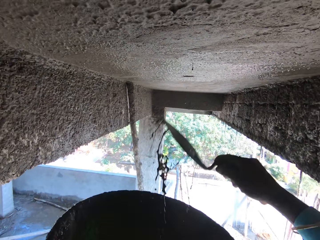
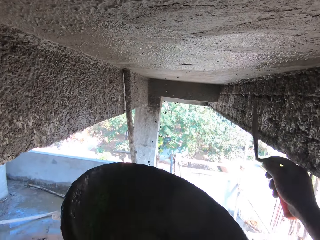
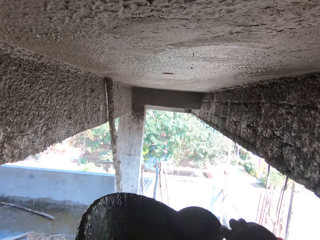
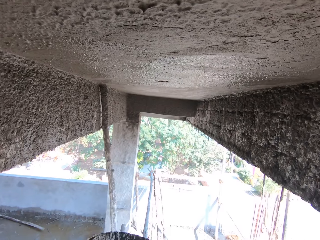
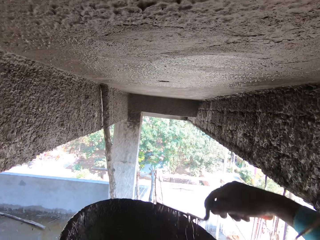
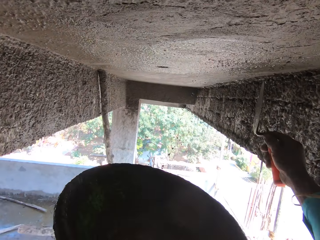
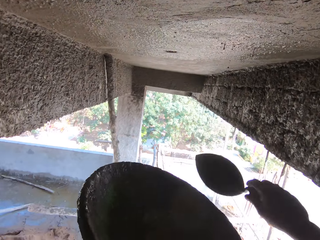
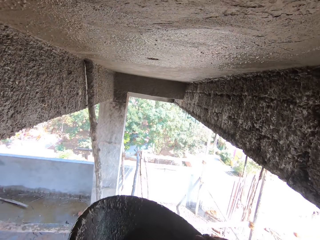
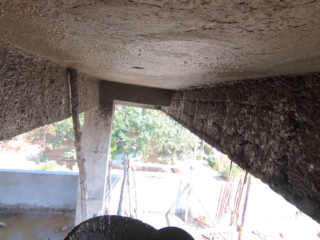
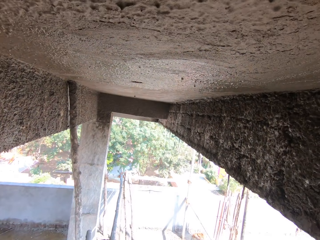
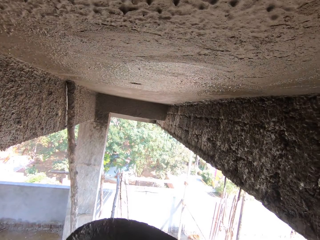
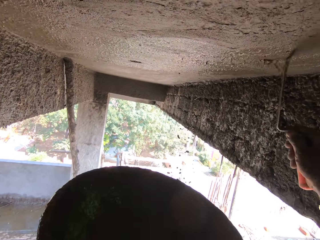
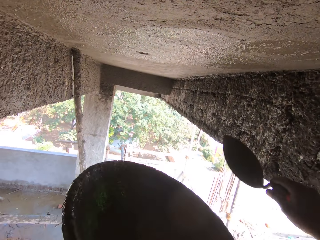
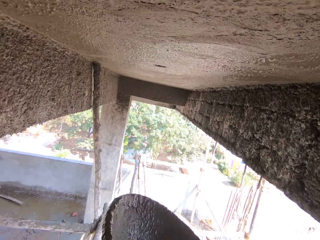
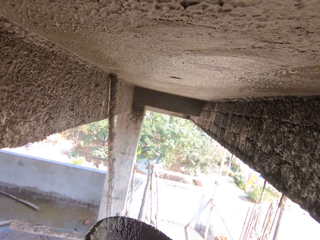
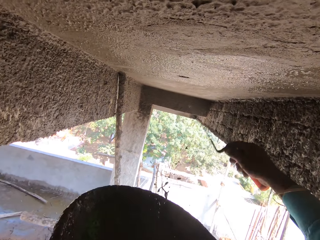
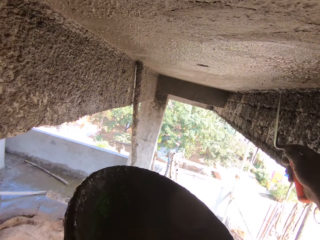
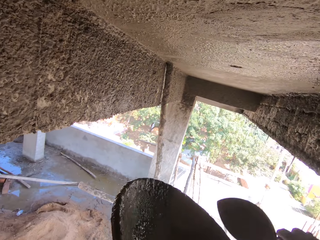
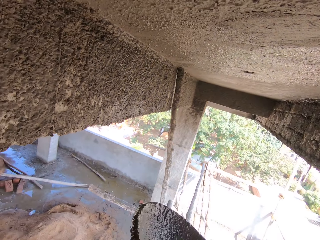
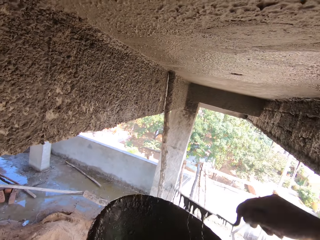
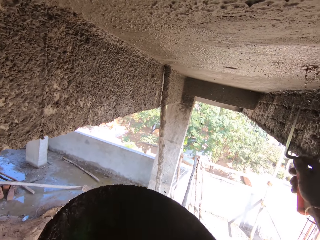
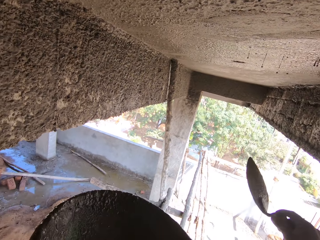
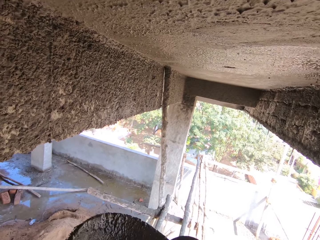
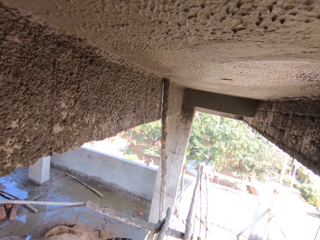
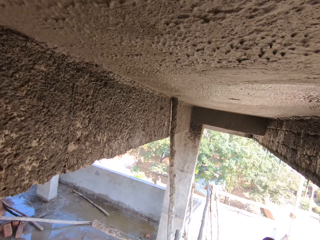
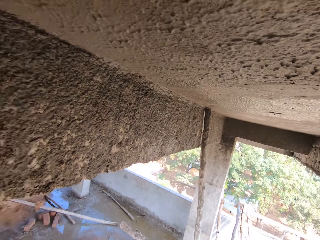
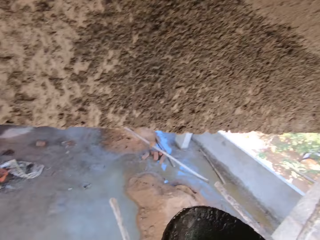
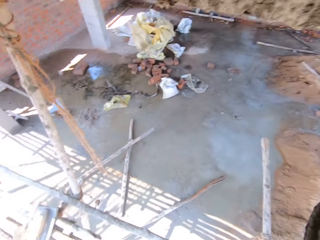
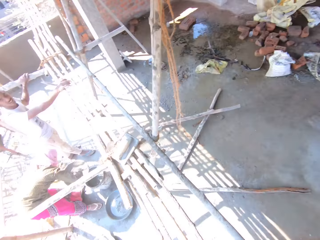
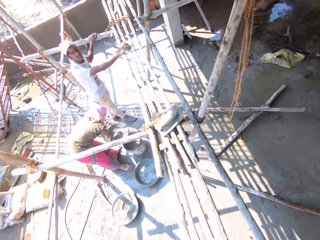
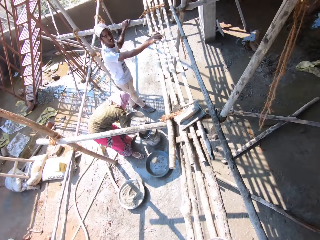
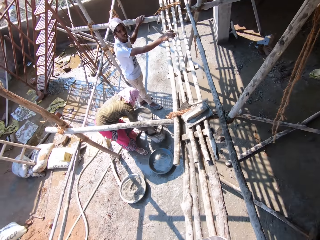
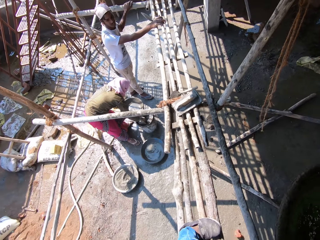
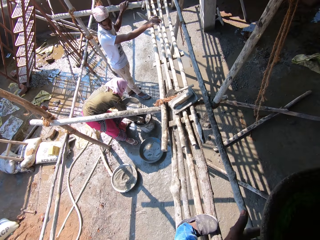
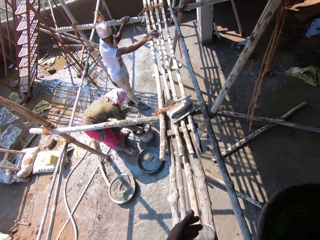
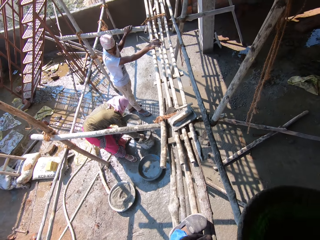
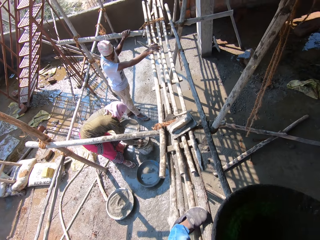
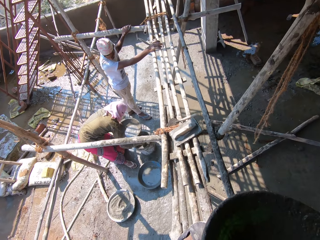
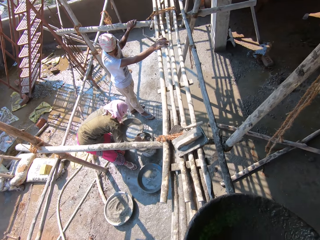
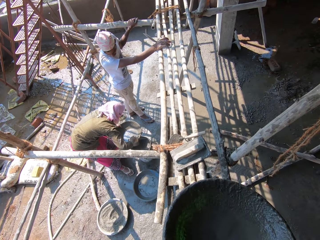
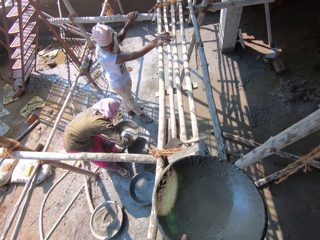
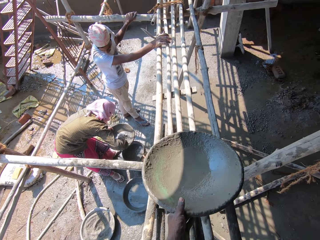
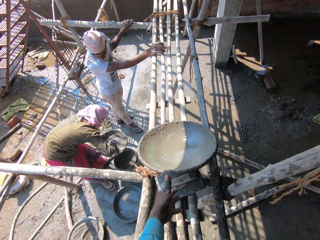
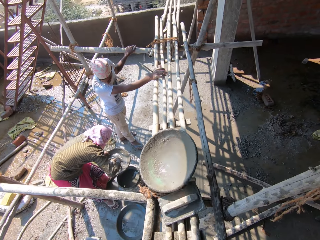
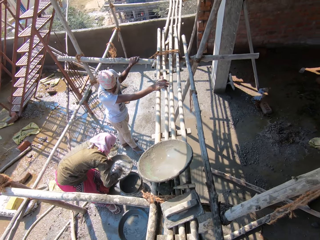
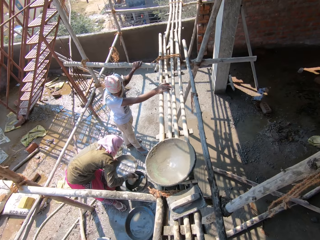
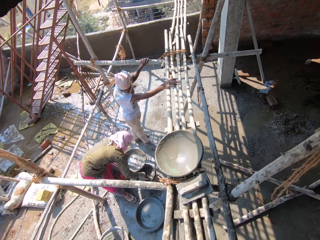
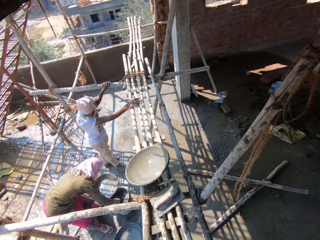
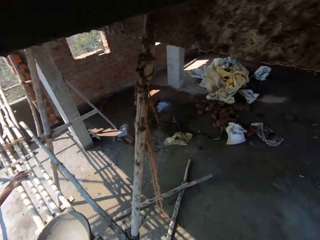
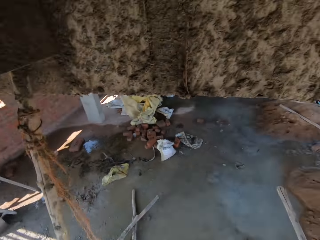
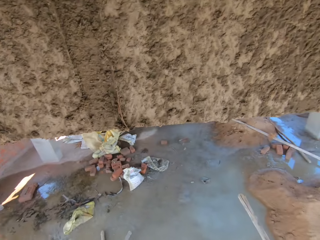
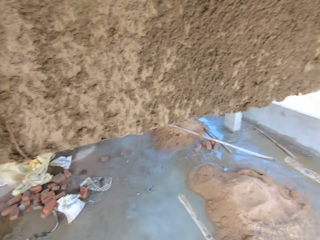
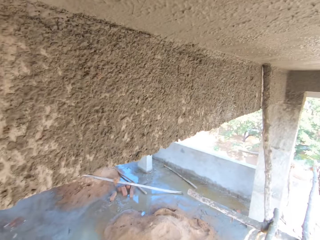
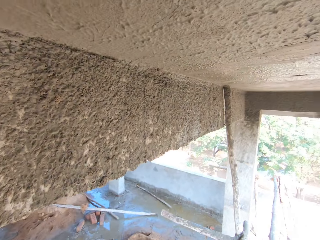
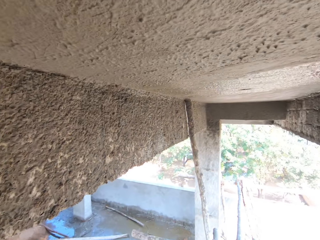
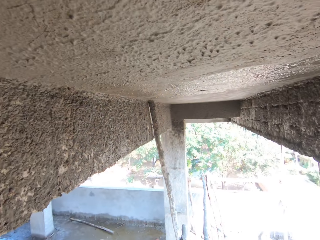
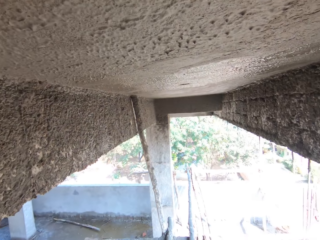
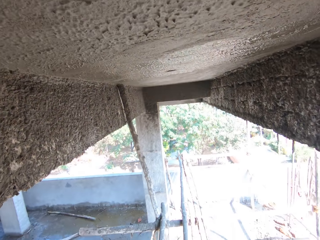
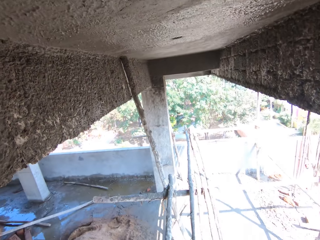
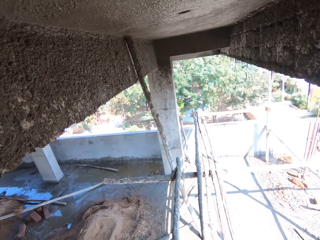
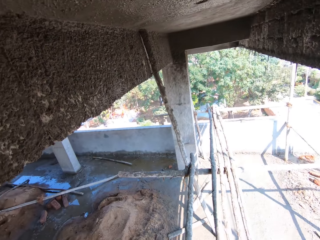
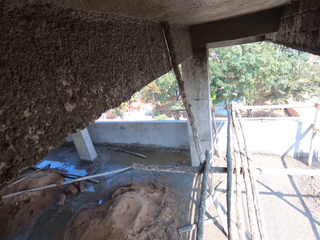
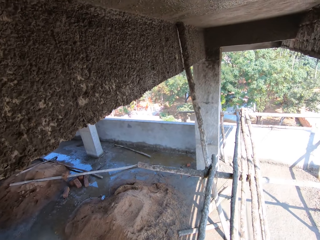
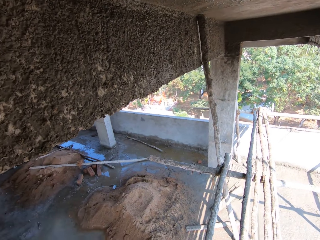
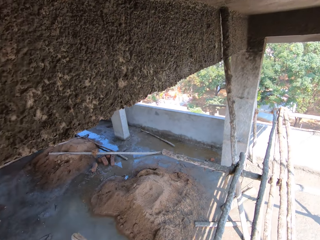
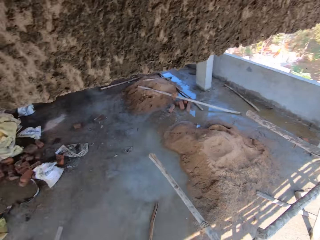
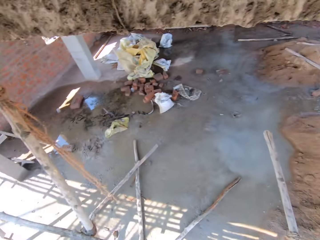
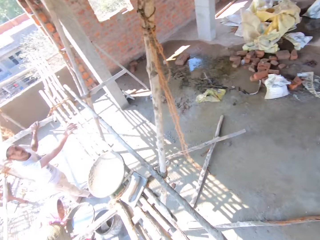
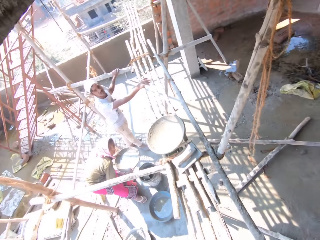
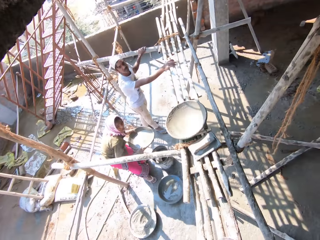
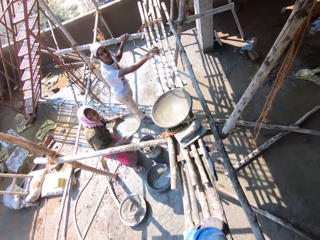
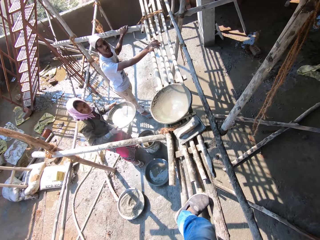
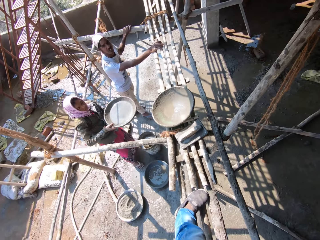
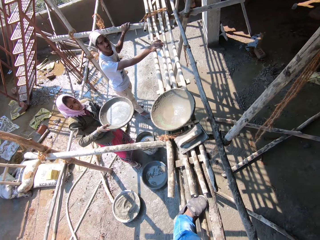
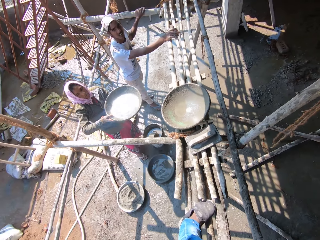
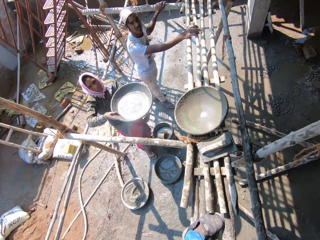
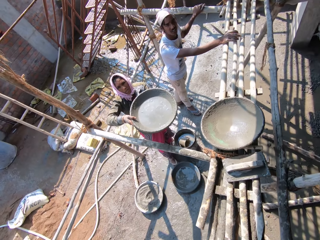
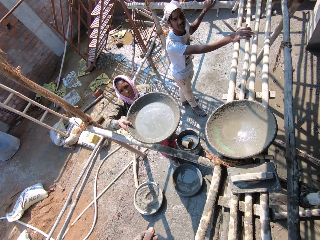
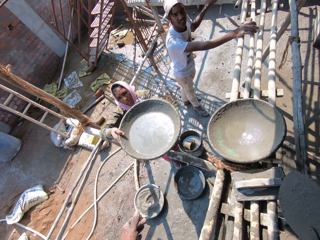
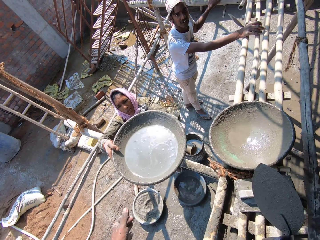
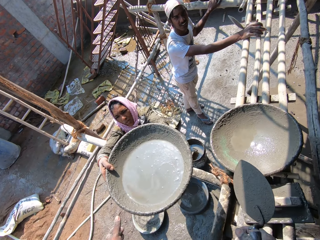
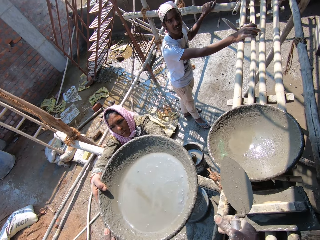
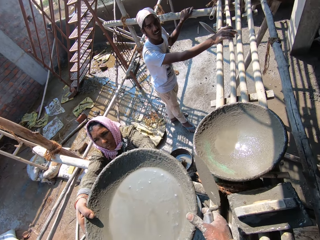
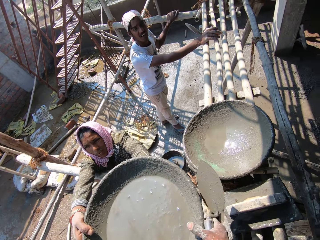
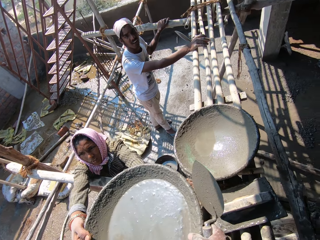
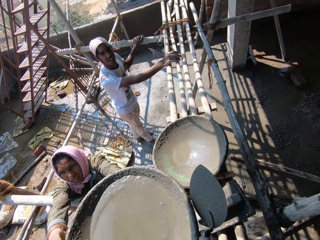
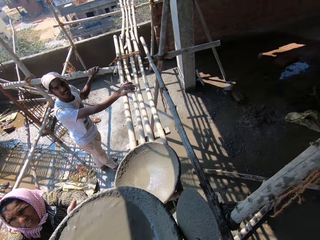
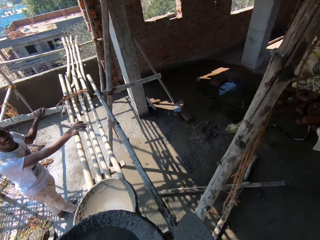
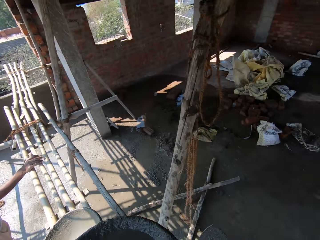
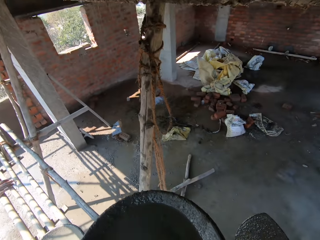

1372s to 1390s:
The camera wearer scoops concrete and throws the concrete on the wall. He scoops the concrete and throws the concrete on the wall. He scoops the concrete and throws the concrete on the wall. He scoops the concrete and throws the concrete on the wall. He scoops the concrete and throws the concrete on the wall. He scoops the concrete and throws the concrete on the wall. He looks around. He throws the mortar pan on a shelf. He puts down the basin with his left hand. He looks around. He looks around. He picks up a mortar pan from a person. He carries the basin with both hands.

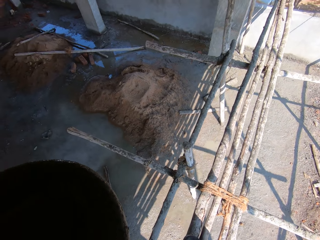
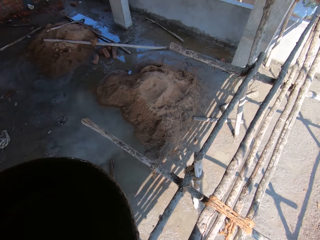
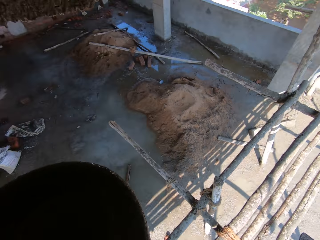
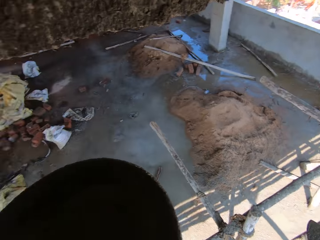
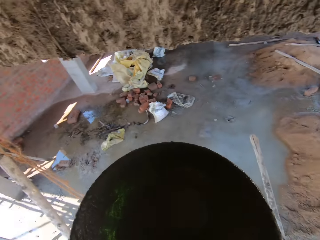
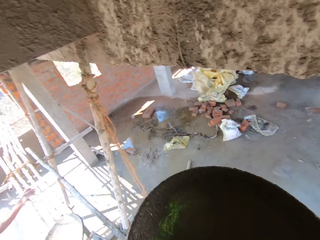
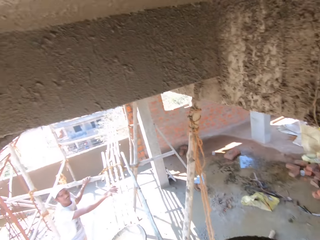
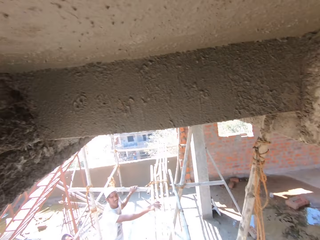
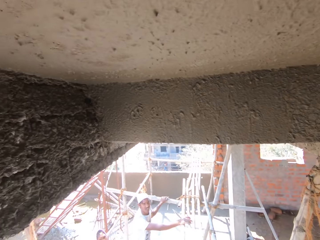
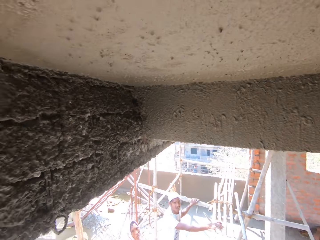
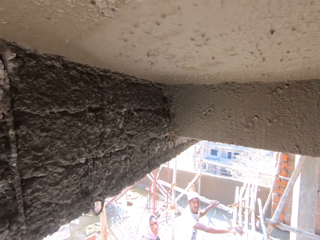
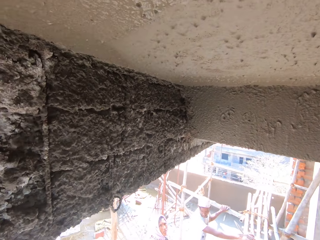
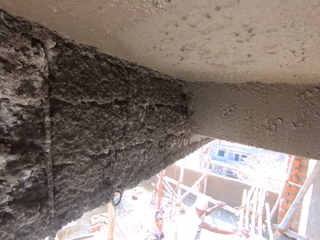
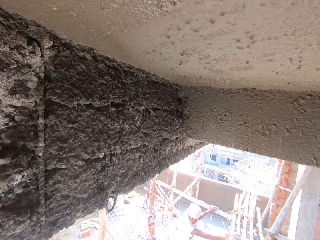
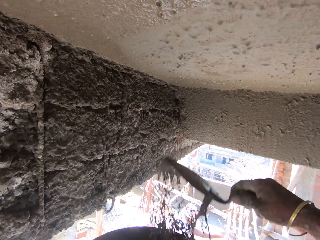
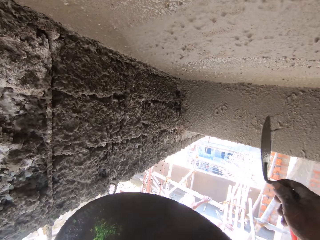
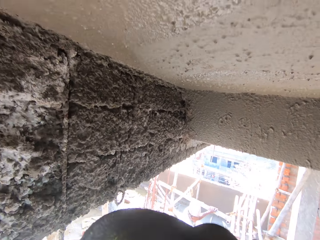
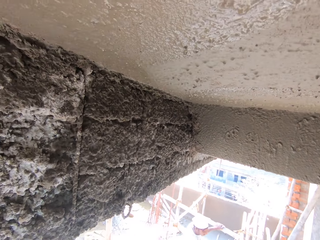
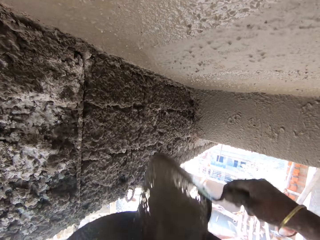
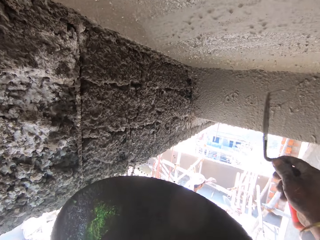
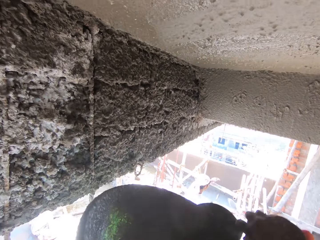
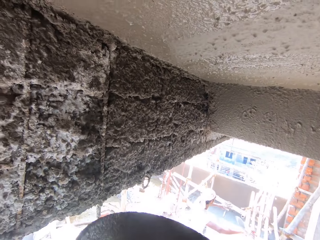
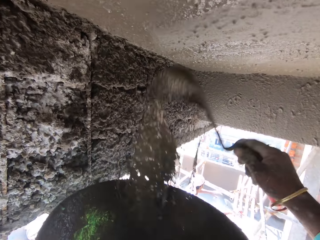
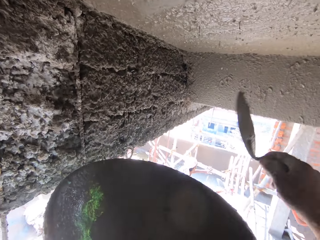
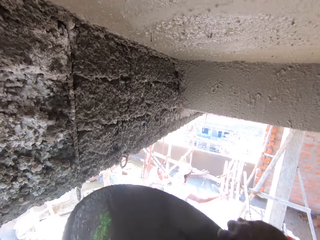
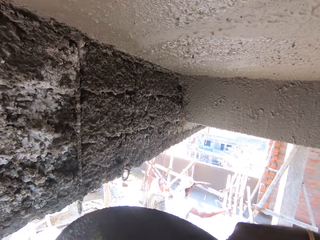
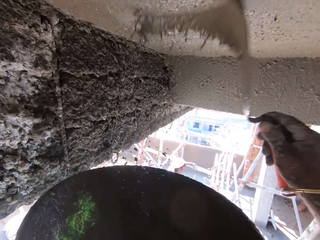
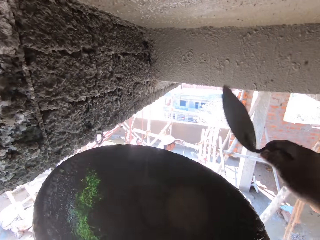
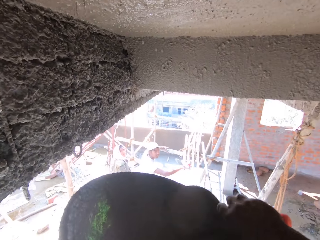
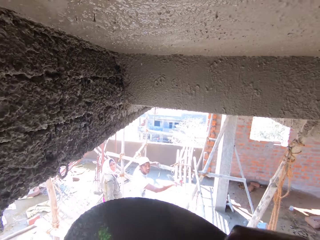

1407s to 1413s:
A man talks to the camera wearer. The camera wearer looks at the man and talks to the man. They throw concrete on the wall. They scoop the concrete and throw the concrete on the wall. They scoop the concrete and throw the concrete on the wall. They scoop the concrete and throw the concrete on the wall.
